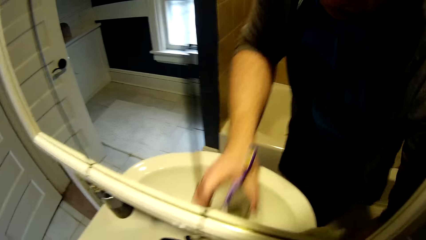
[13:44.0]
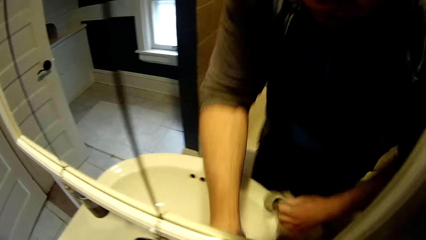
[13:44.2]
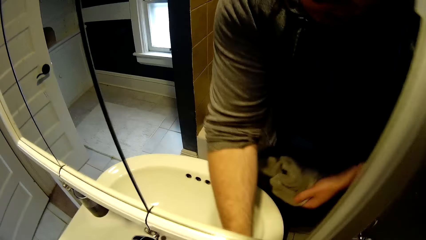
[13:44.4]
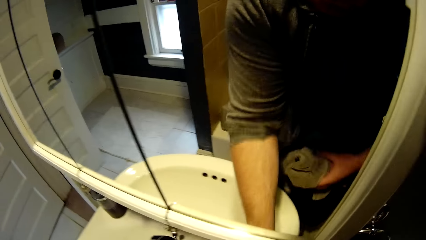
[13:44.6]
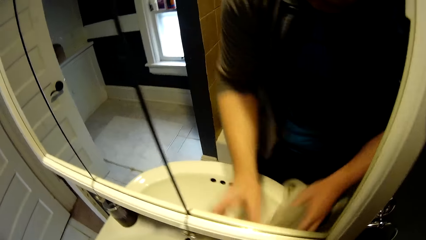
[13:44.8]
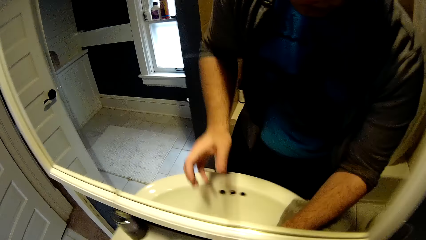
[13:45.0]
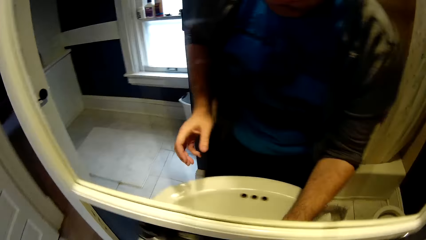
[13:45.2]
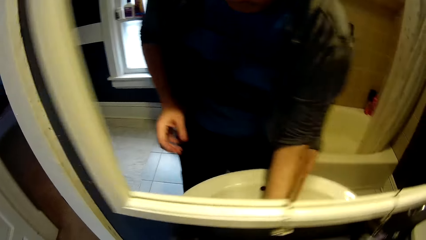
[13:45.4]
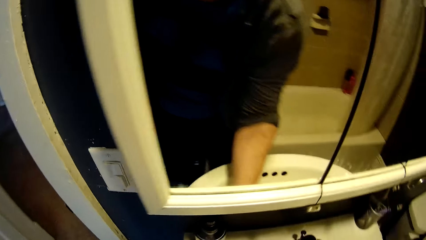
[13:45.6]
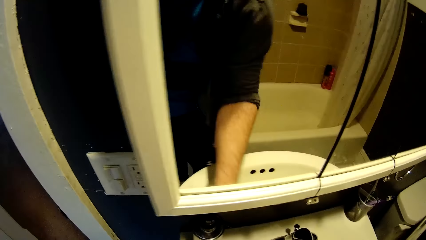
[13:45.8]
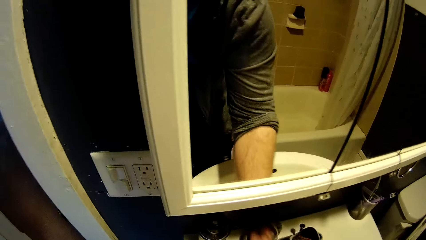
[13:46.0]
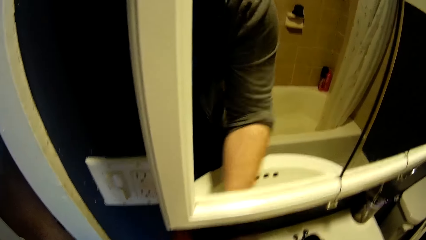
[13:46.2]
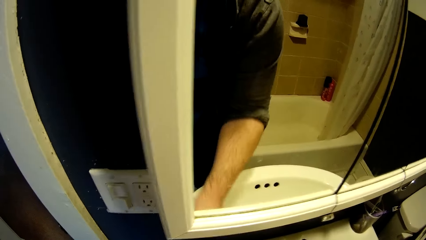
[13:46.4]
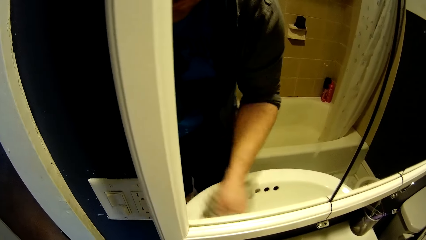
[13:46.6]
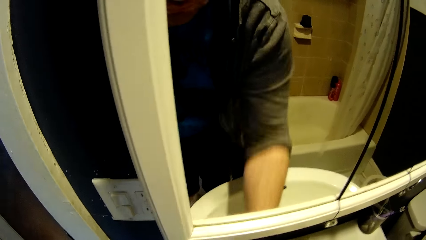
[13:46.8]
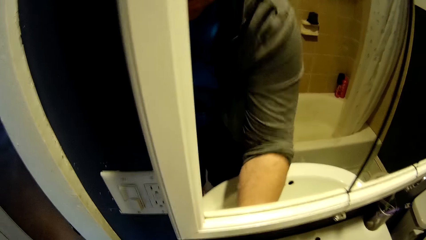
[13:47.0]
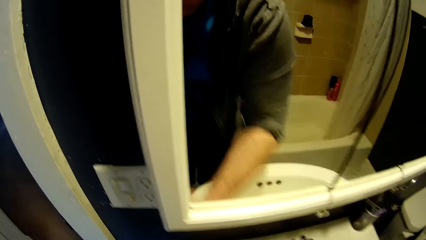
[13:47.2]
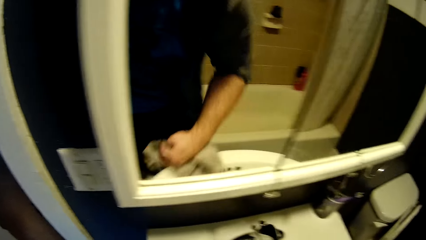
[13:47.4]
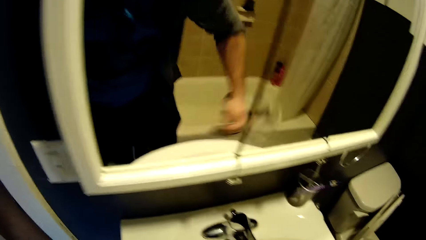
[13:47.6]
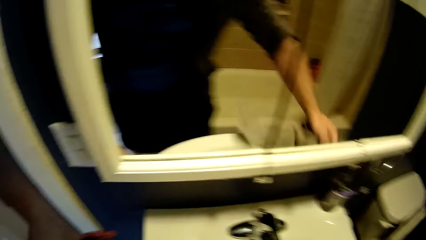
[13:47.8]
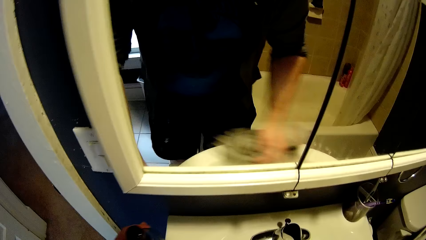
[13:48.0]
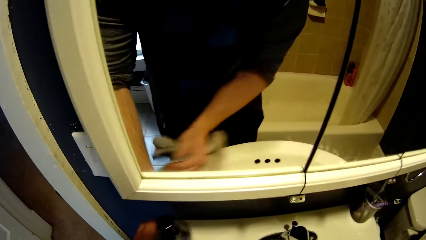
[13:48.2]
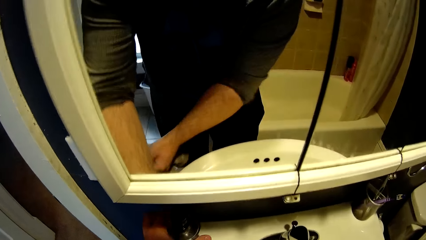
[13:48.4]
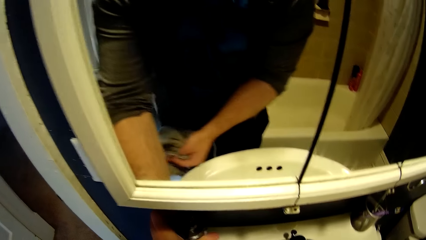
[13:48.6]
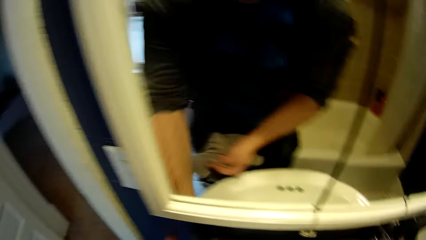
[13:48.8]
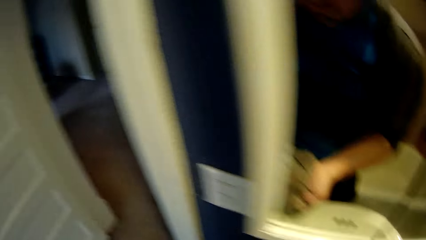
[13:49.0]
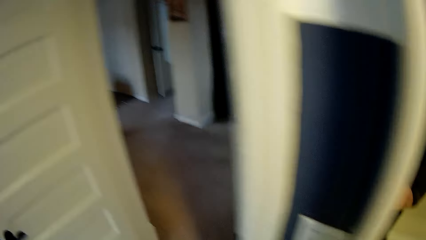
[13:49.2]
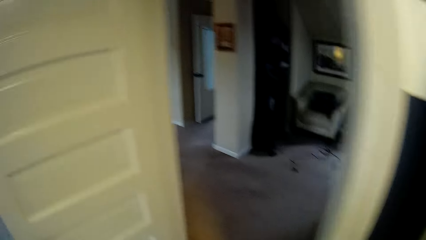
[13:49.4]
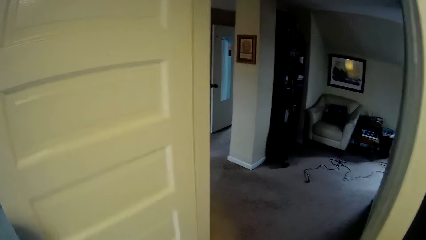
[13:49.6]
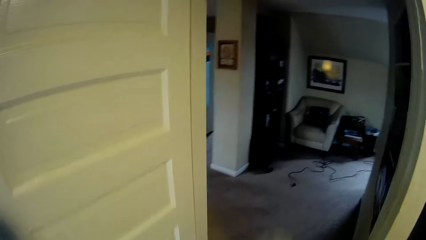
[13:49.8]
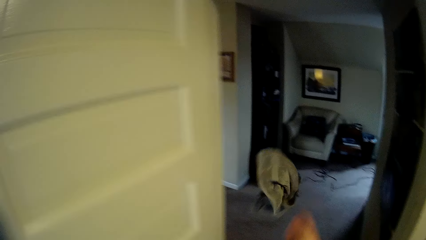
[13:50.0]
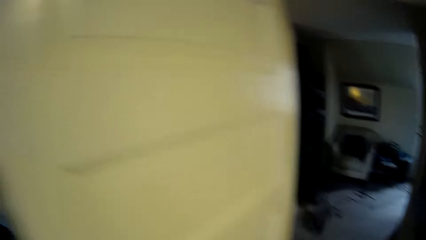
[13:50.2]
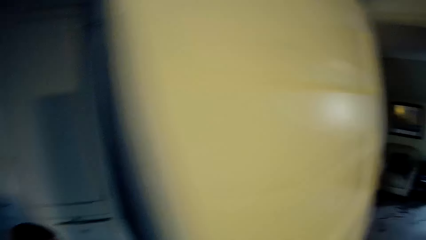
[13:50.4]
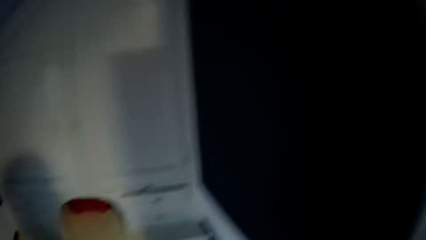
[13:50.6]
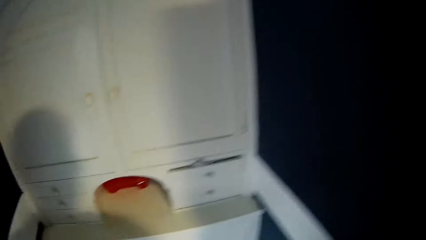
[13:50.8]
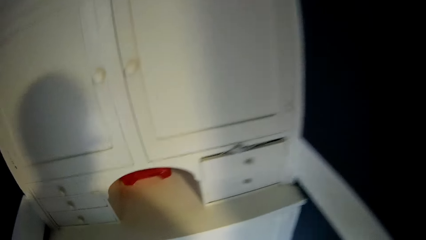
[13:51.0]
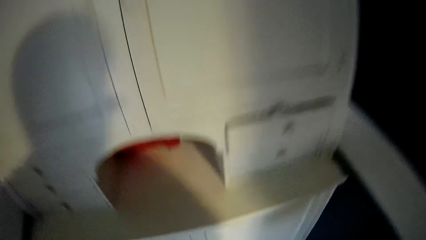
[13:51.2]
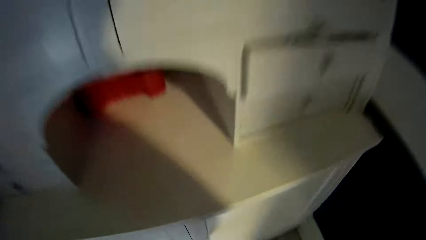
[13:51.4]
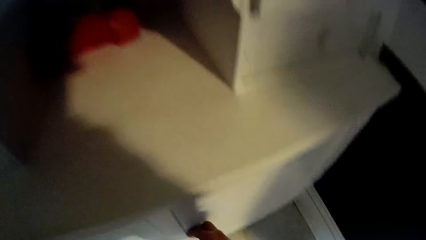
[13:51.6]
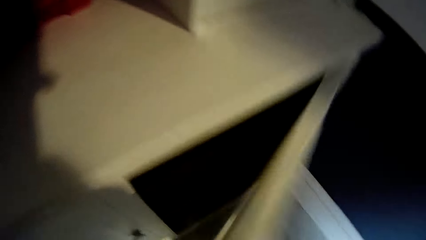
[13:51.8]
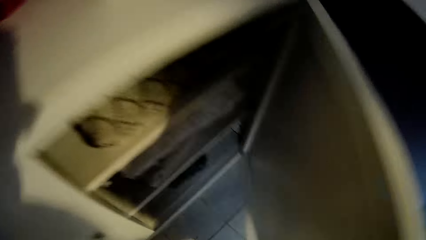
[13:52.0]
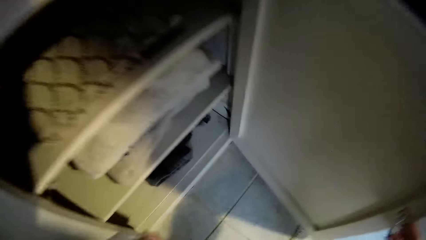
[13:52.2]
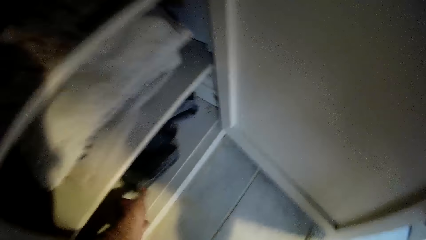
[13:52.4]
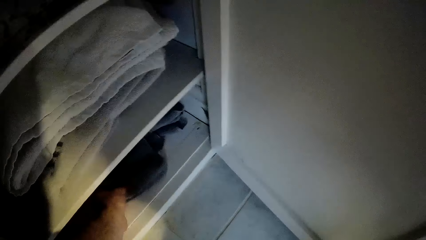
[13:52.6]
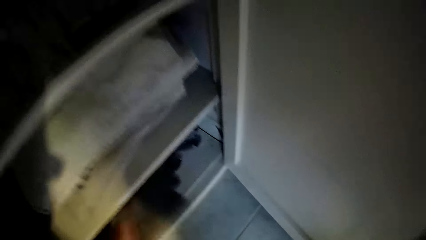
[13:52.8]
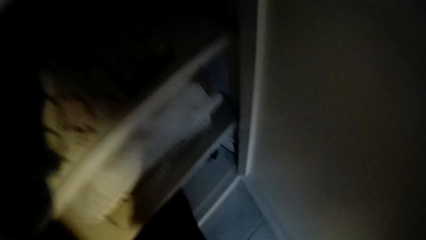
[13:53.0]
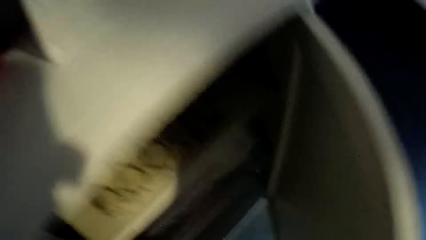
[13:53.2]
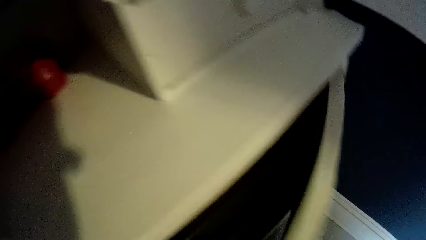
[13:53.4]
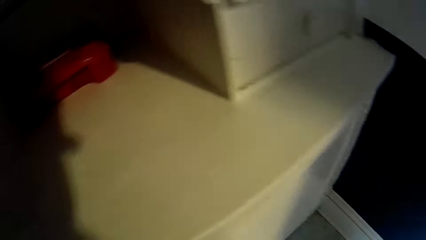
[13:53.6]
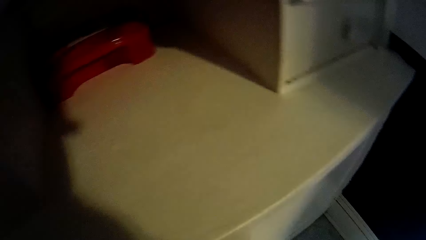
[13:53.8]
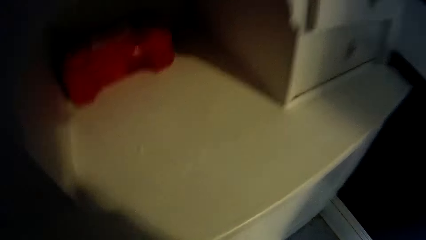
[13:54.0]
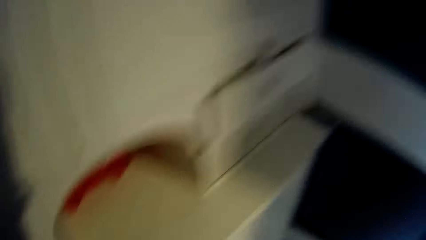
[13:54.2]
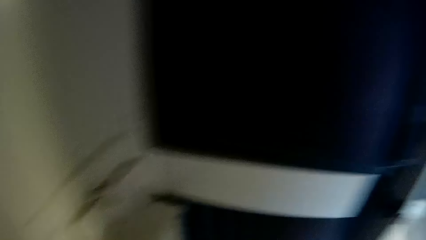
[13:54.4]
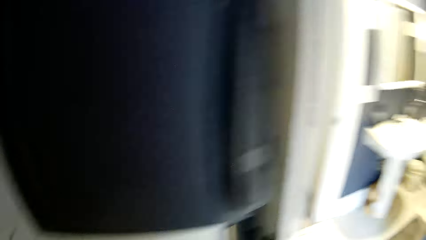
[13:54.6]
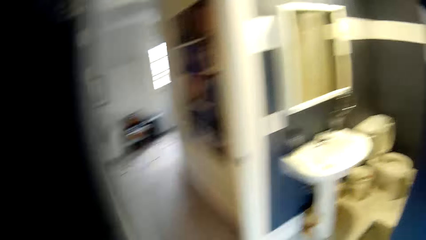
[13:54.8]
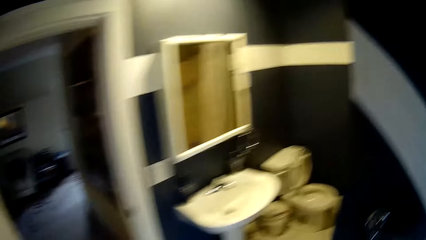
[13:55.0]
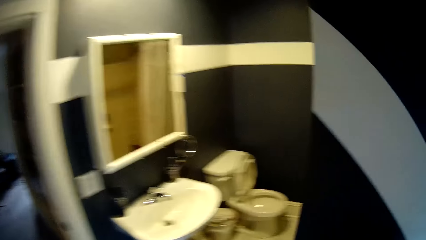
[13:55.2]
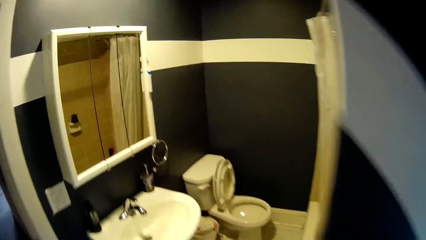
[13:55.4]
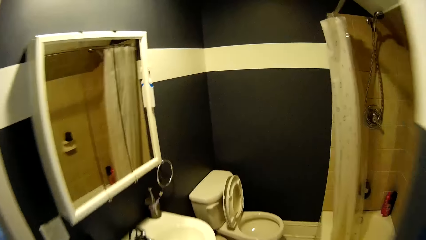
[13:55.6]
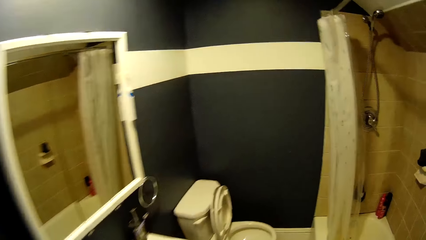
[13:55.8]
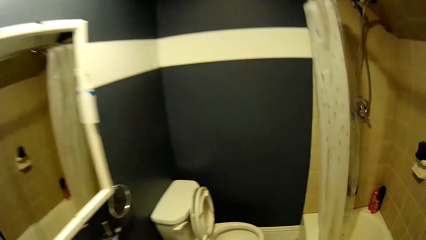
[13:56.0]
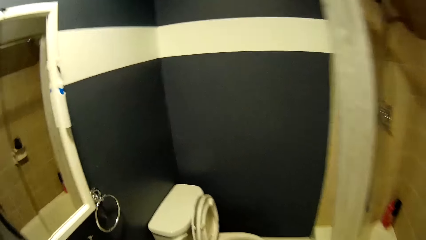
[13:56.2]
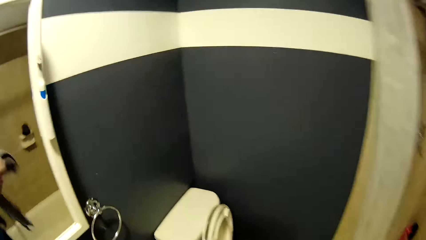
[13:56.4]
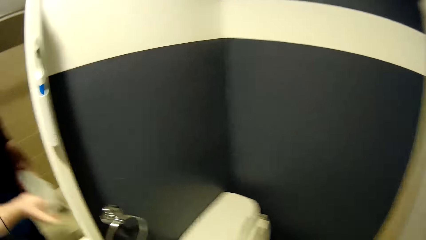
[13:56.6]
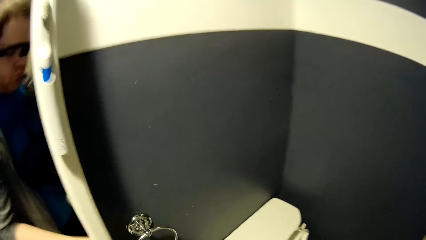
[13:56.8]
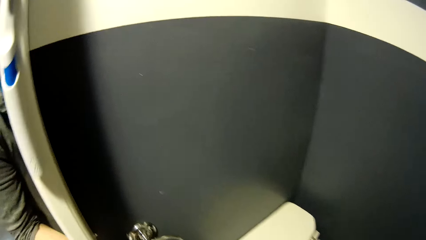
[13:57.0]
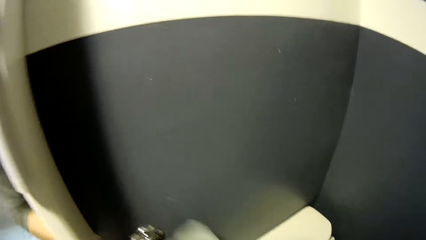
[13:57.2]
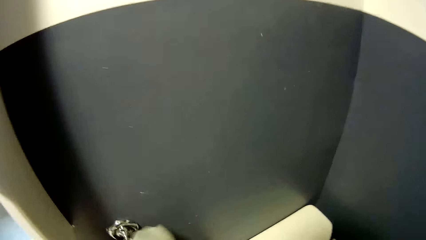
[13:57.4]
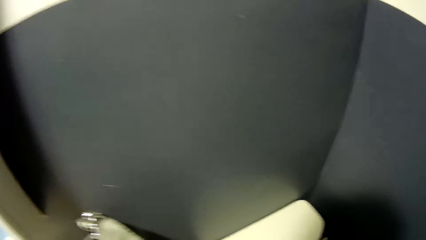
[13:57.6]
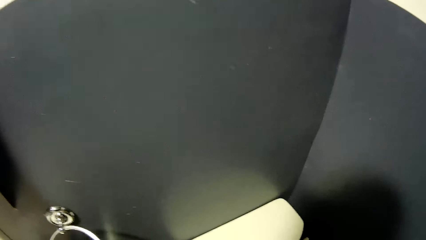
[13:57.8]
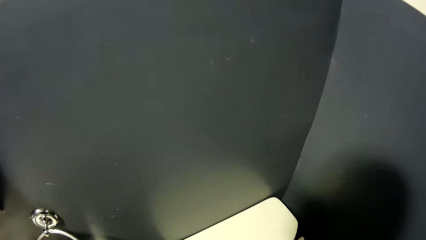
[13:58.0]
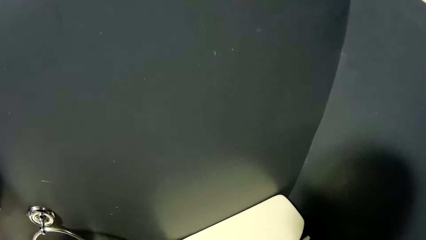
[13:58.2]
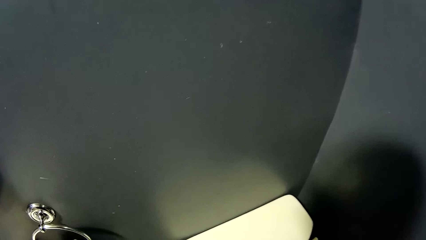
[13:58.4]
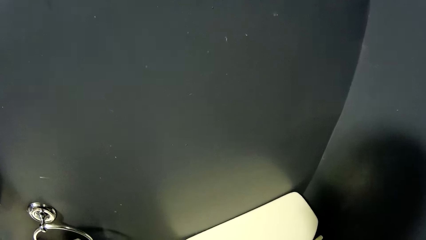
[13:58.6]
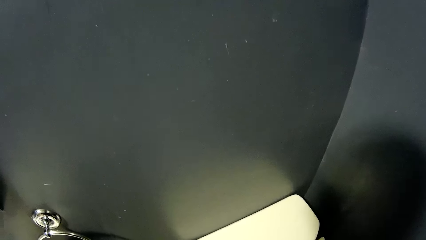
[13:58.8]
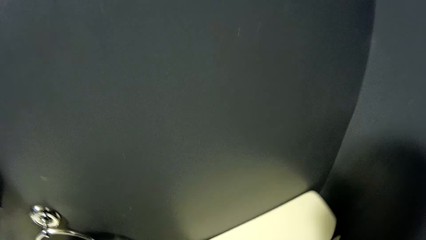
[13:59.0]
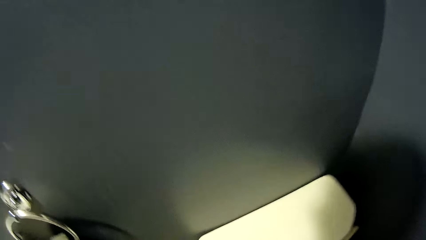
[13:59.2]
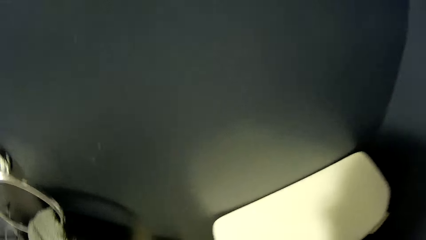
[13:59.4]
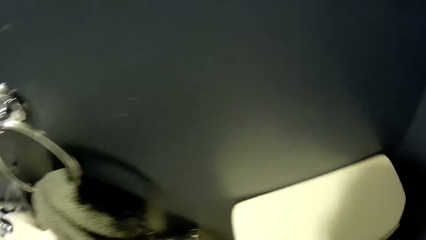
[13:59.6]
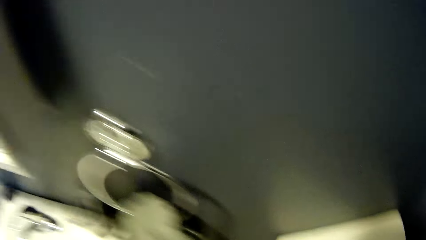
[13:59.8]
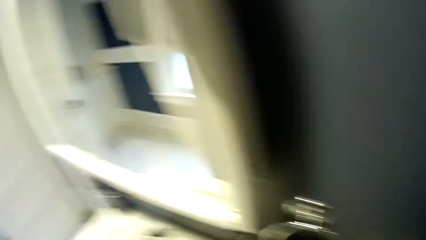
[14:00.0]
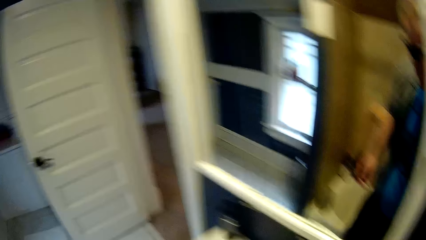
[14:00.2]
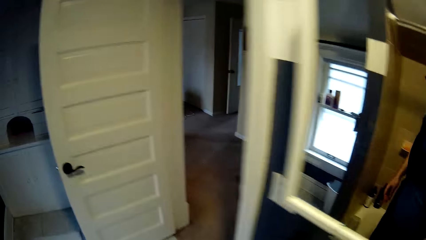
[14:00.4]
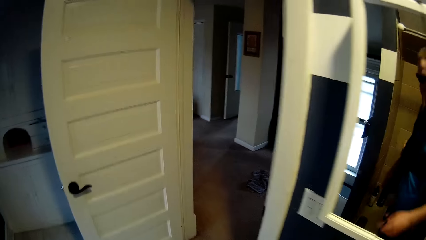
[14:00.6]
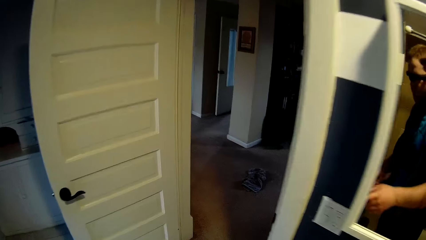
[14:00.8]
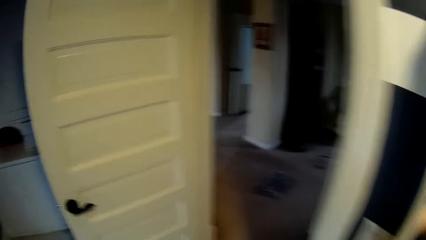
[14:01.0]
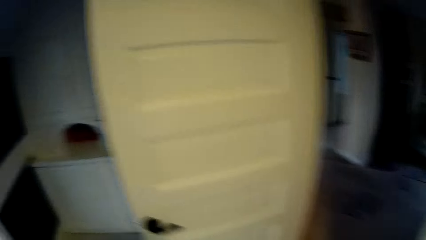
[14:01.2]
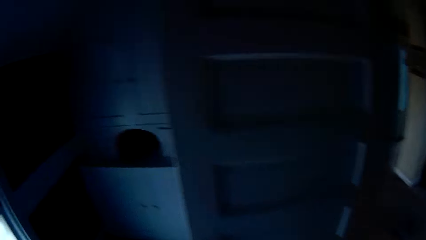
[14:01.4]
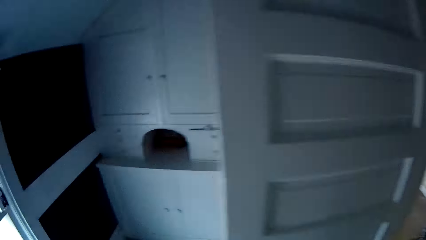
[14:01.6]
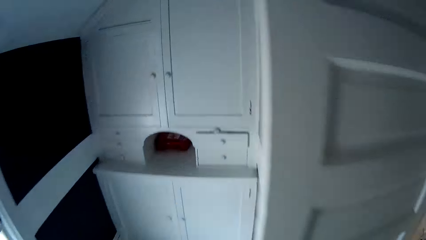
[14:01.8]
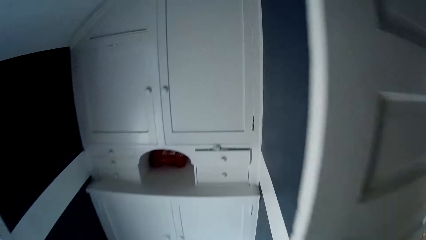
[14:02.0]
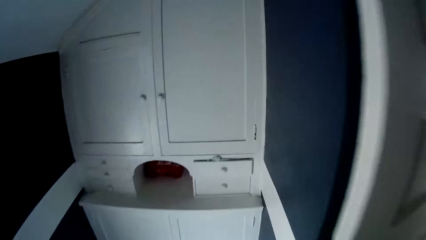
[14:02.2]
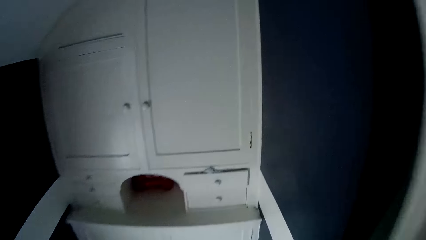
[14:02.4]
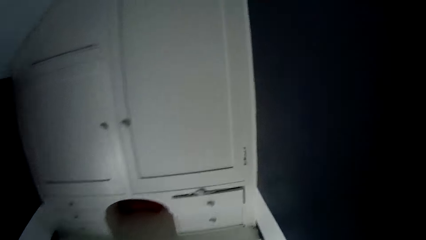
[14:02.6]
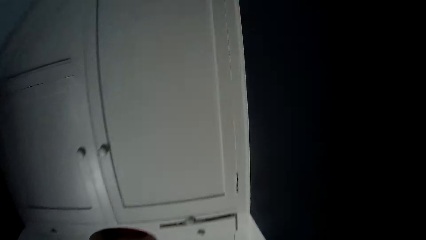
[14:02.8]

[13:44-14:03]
The camera wearer places the toothbrush holder on the sink. They wipe the sink. They throw the towel on the floor. They walk around the bathroom. They bend down and open the bathroom cabinet. They pick up a cloth in the cabinet. They stand up. They close the bathroom cabinet. They walk around the bathroom. They place the cloth on the tissue holder. They walk around the bathroom. They look around.
